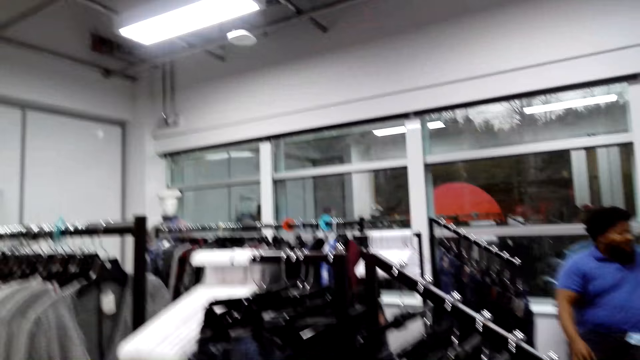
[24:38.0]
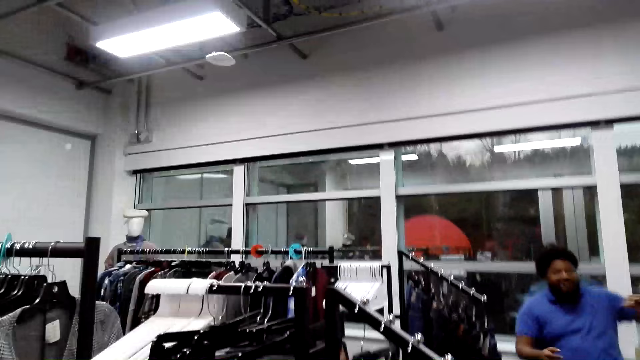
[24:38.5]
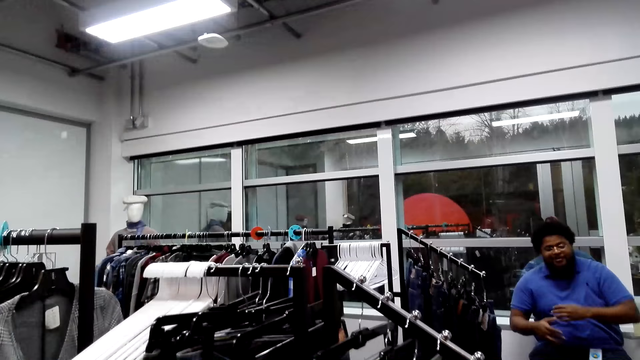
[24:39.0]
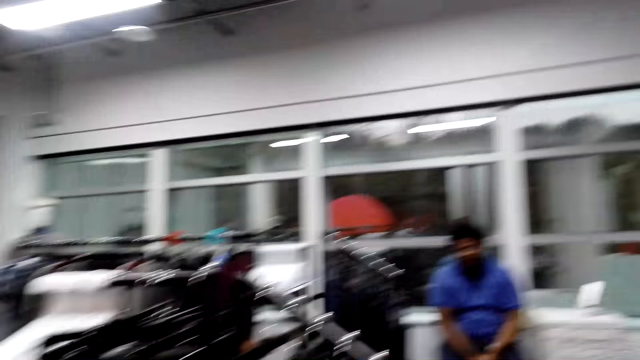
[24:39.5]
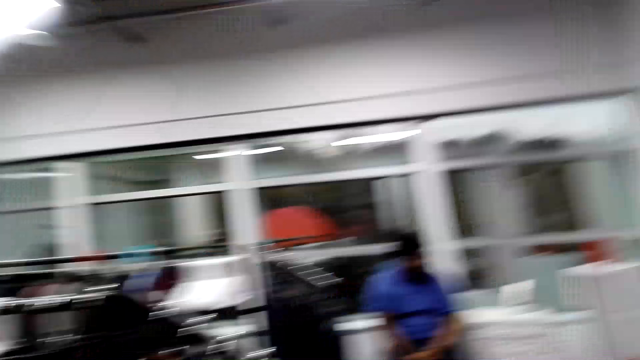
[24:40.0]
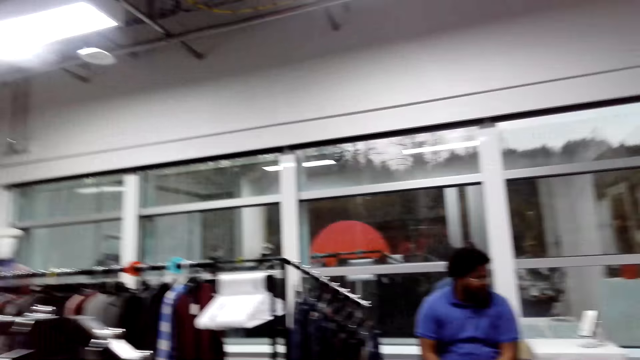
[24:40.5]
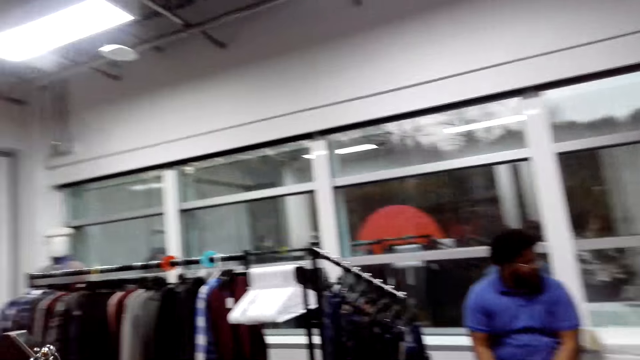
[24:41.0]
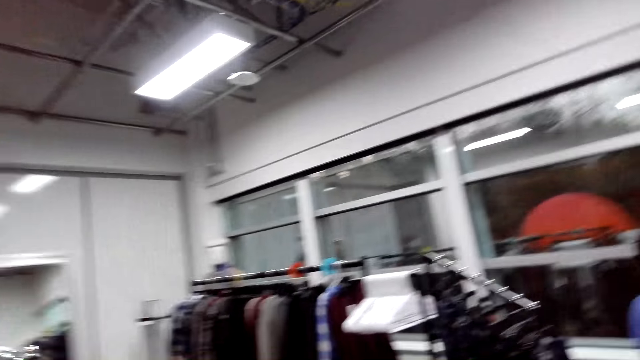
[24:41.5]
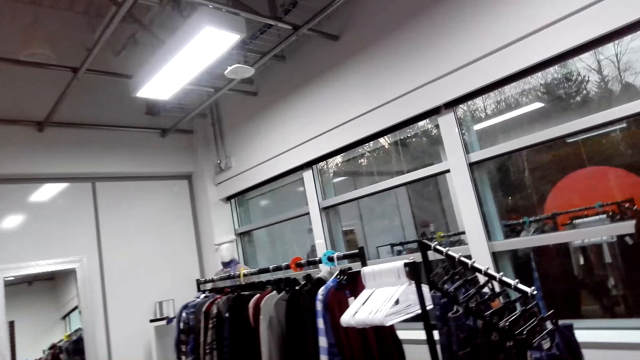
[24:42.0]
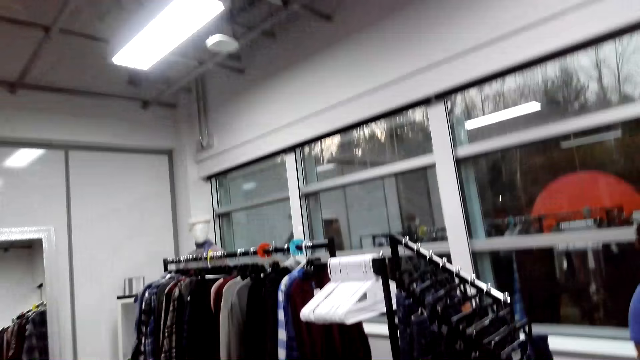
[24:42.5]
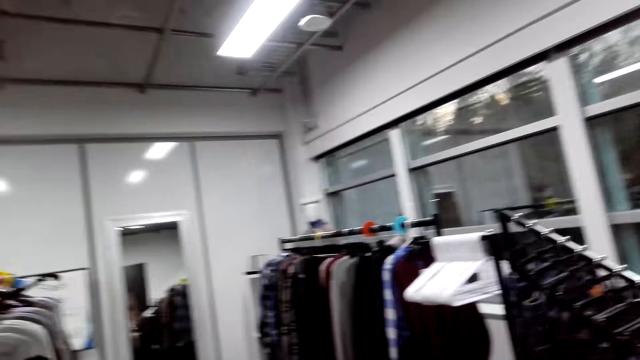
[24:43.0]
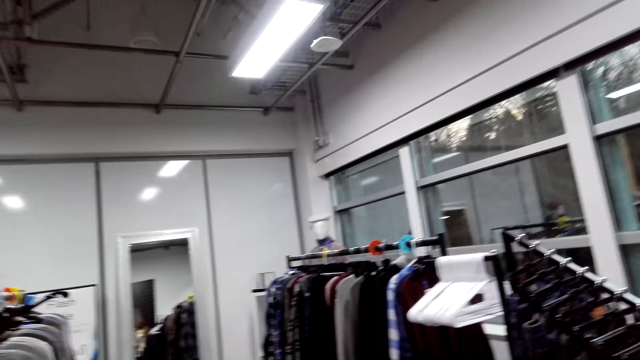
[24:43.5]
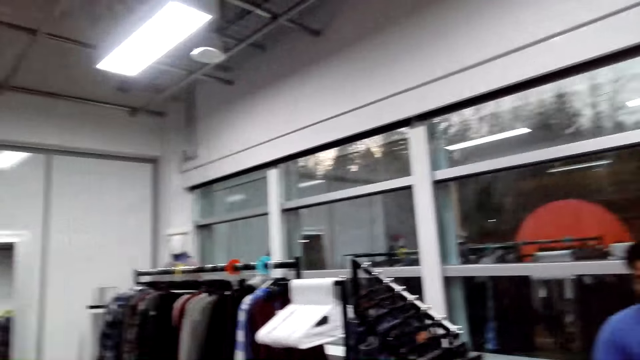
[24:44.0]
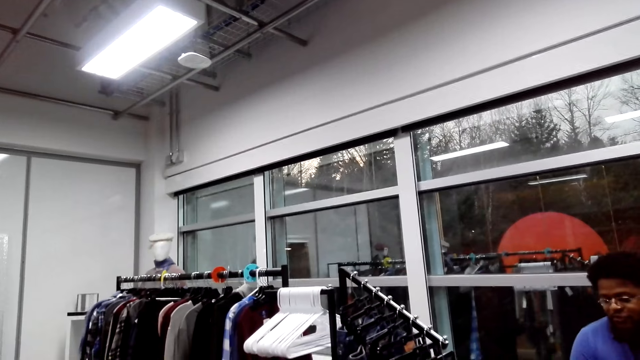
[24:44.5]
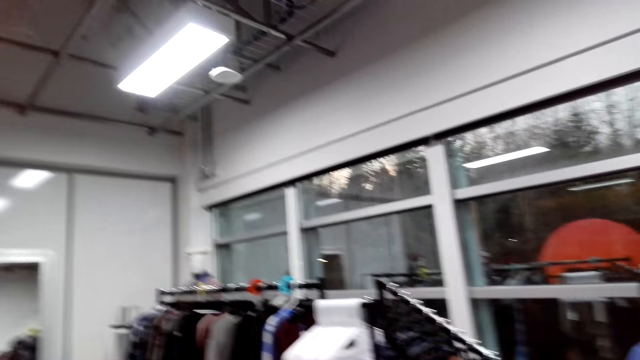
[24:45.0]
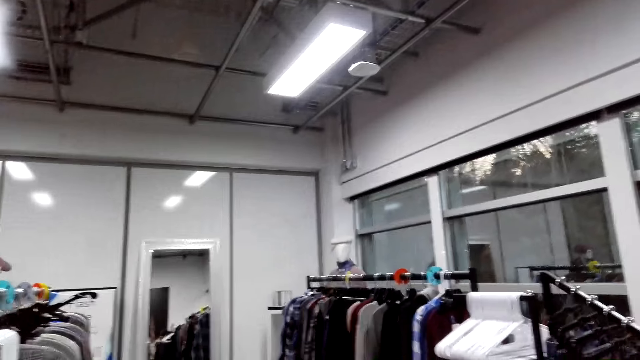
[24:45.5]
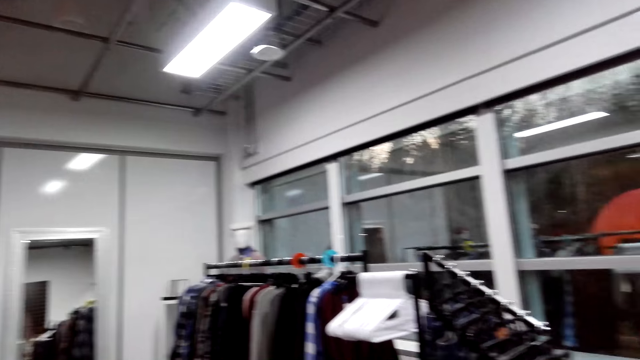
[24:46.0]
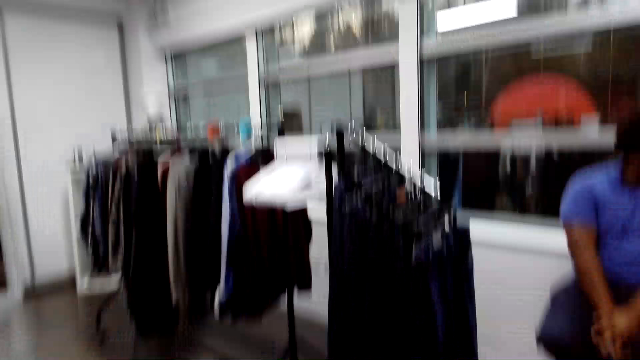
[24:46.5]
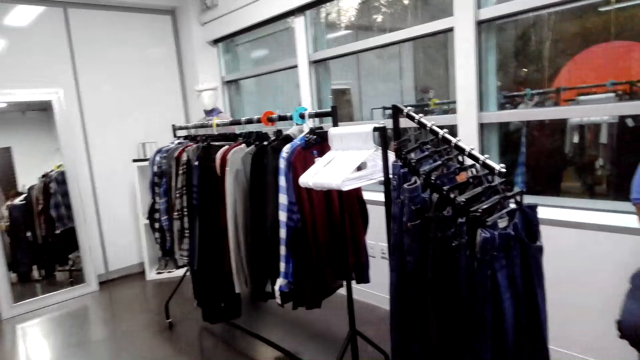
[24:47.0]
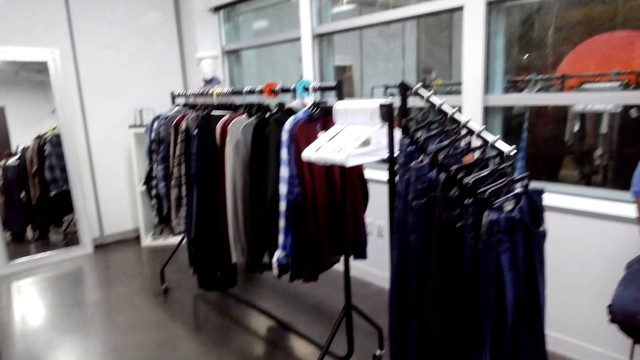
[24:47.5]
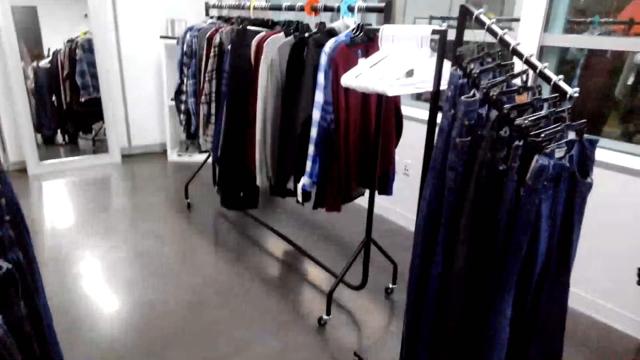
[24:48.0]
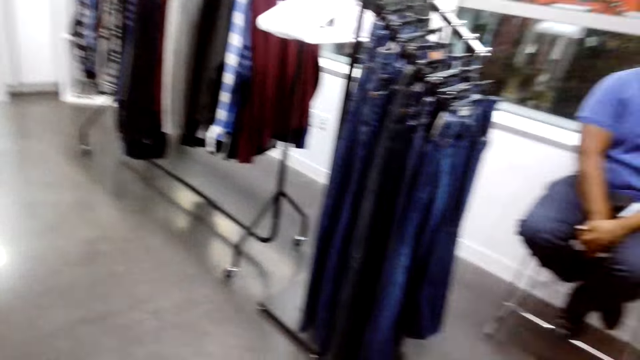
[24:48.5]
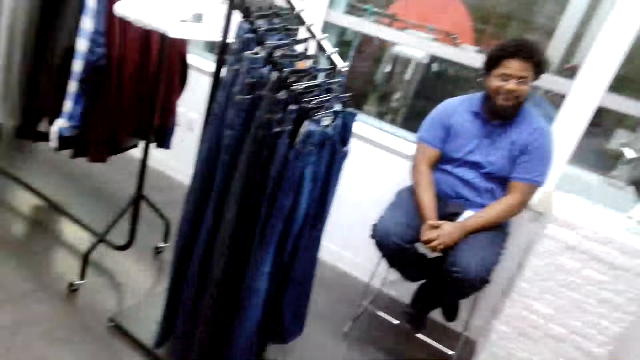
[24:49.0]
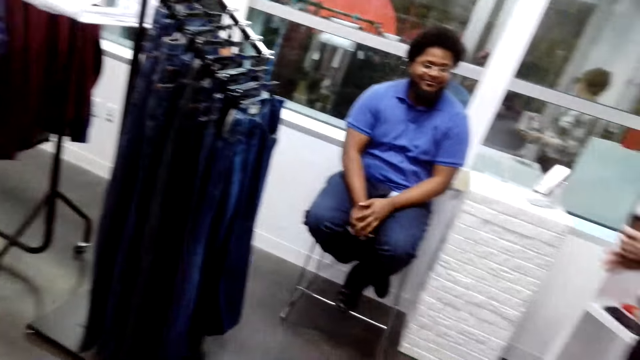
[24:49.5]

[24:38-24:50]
The camera wearer walks in the supermarket.

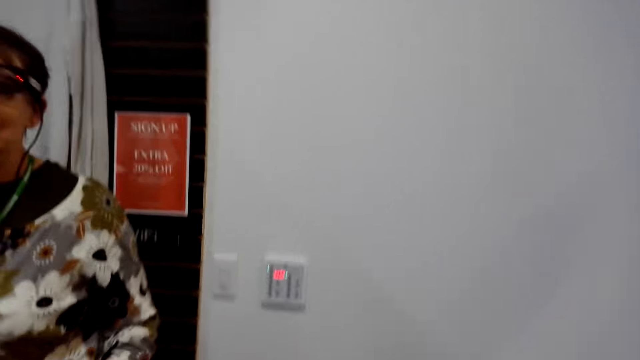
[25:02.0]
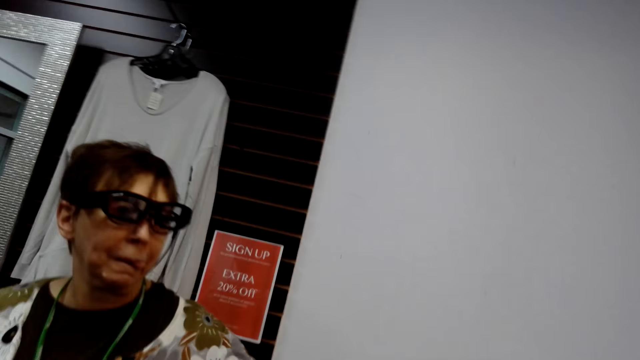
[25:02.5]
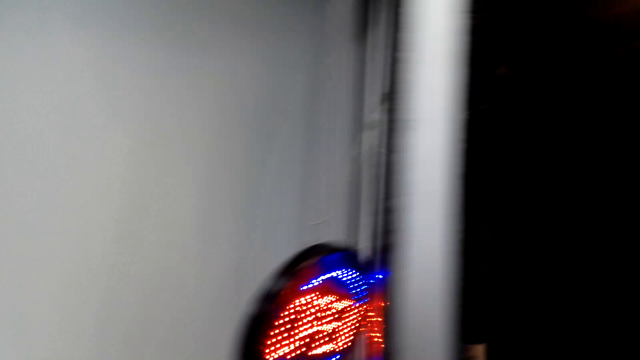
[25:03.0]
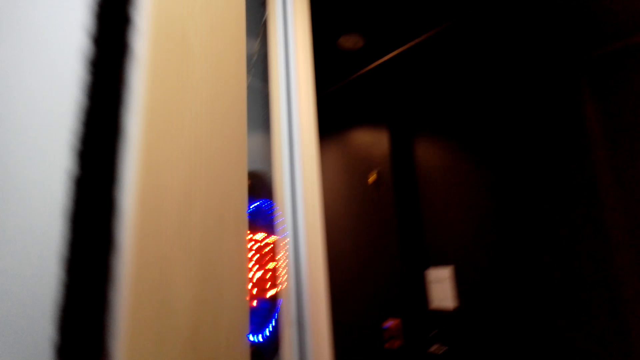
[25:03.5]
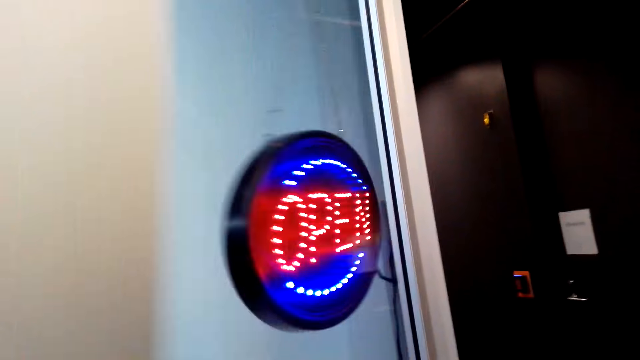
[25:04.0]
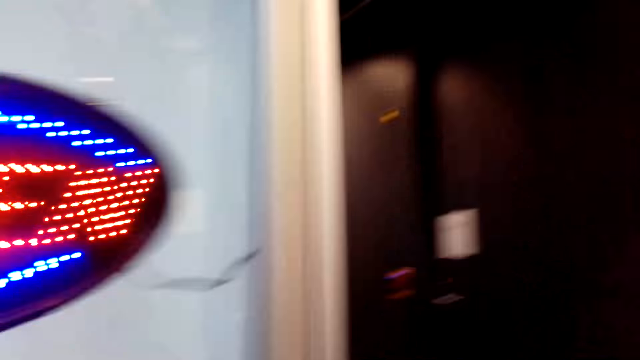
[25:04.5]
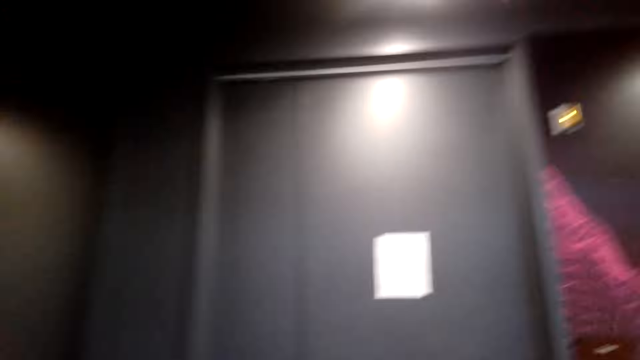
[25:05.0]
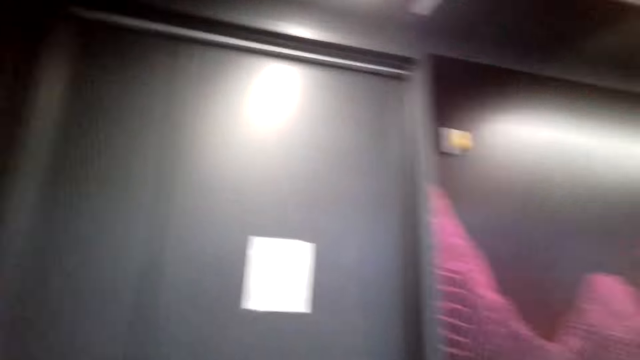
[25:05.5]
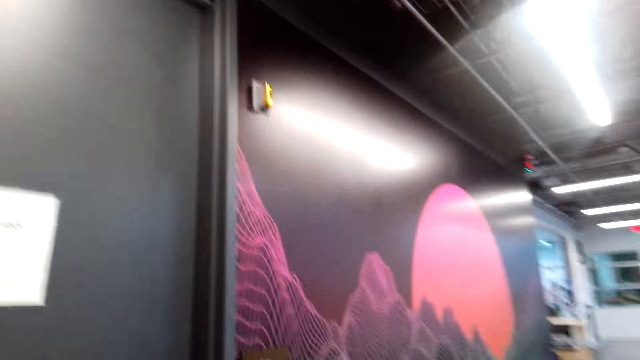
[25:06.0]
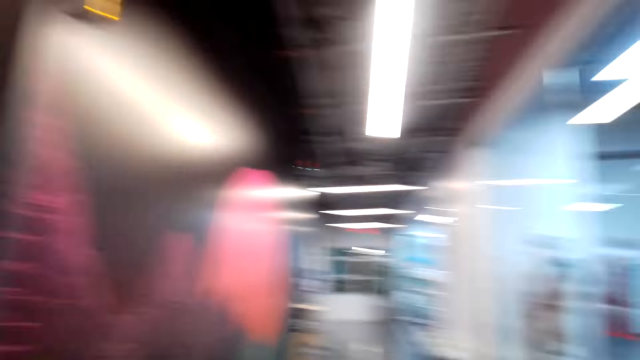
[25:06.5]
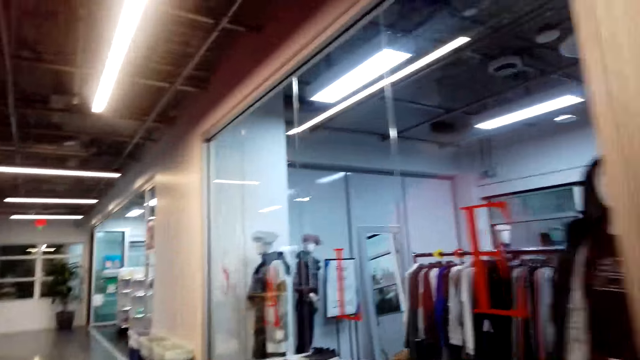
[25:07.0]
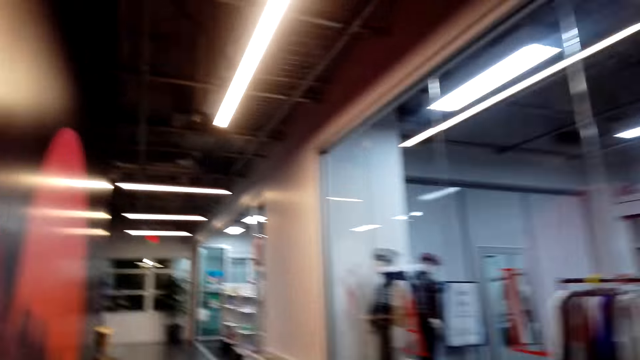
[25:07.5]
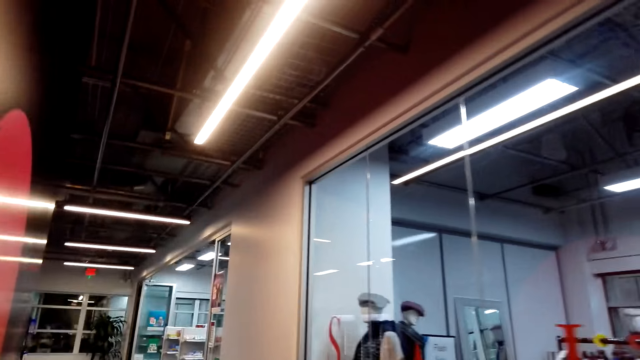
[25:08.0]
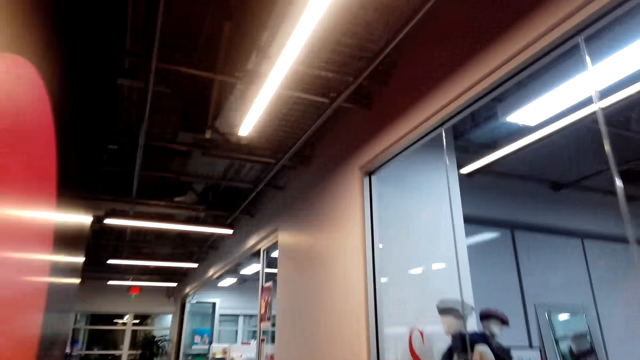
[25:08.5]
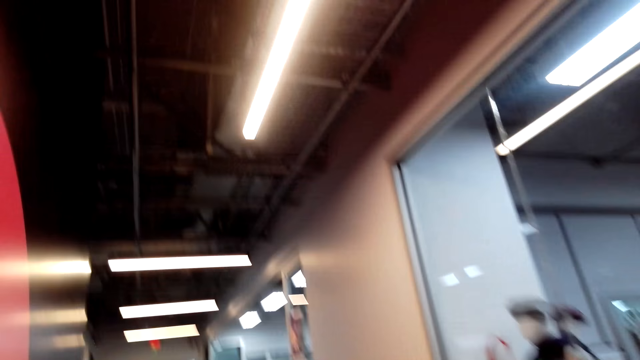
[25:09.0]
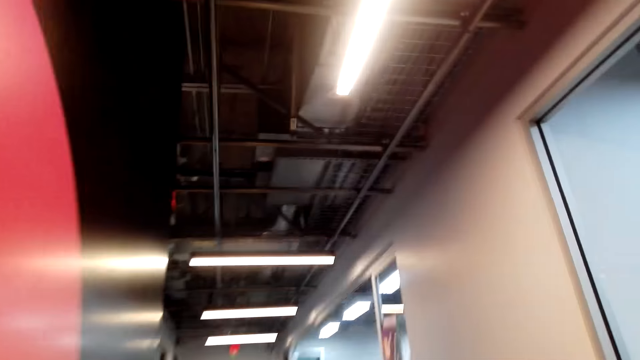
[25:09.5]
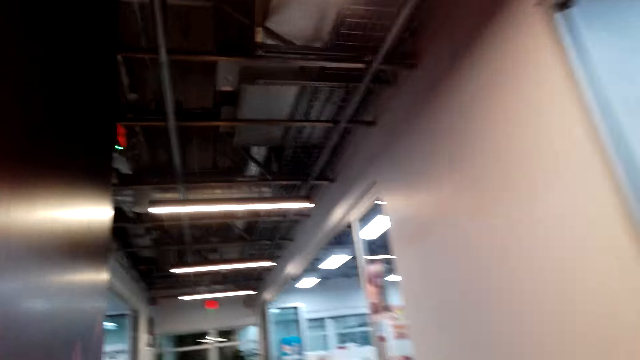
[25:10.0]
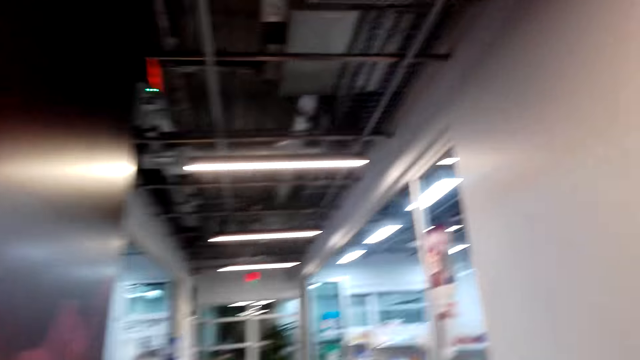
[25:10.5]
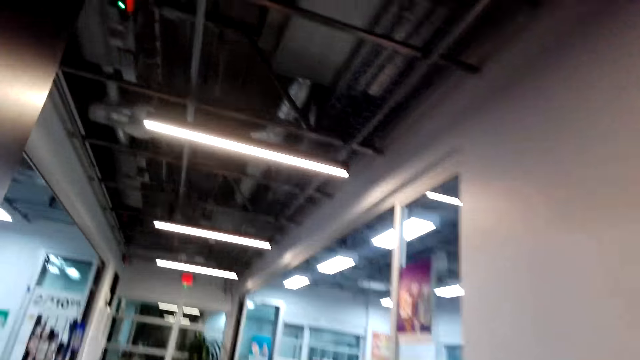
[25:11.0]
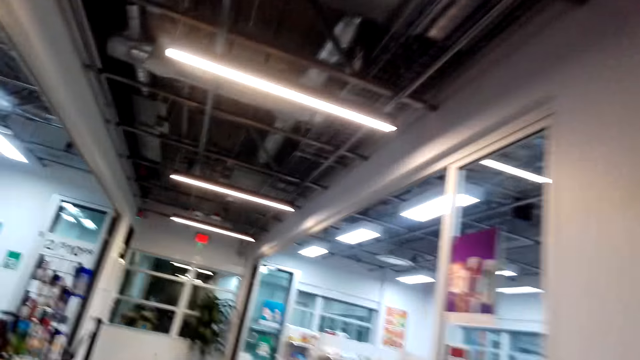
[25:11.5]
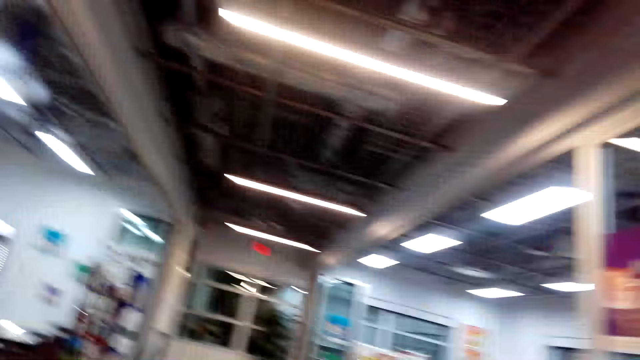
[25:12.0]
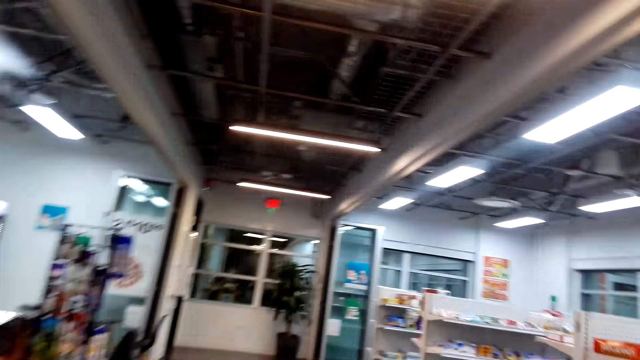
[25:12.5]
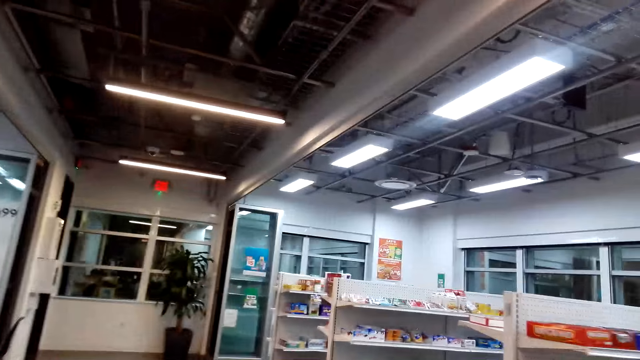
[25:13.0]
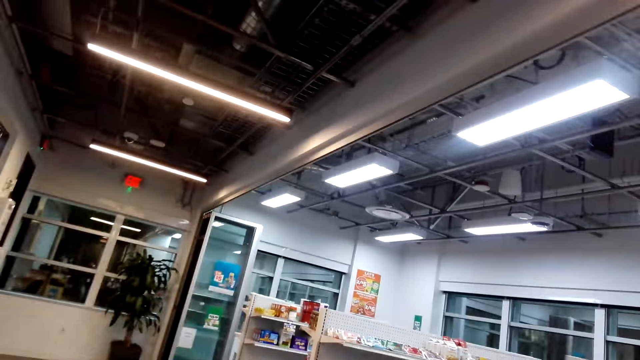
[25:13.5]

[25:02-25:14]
The camera wearer opens the door out. They walk in the store. A person walks in the supermarket.
